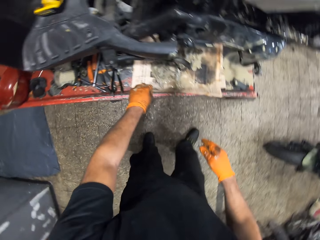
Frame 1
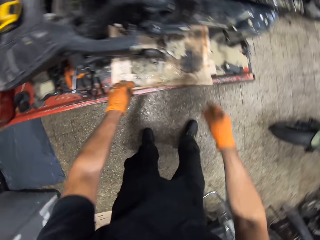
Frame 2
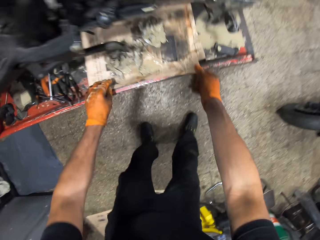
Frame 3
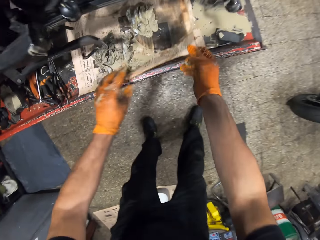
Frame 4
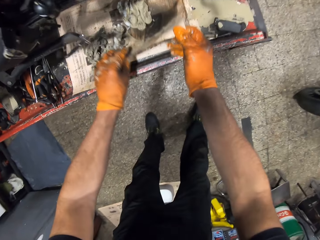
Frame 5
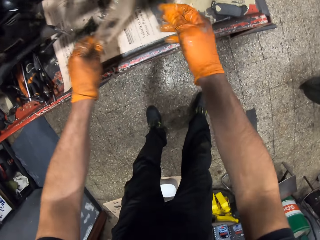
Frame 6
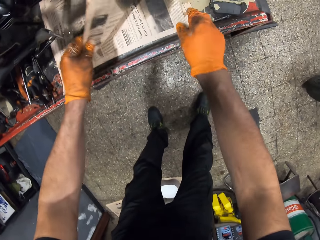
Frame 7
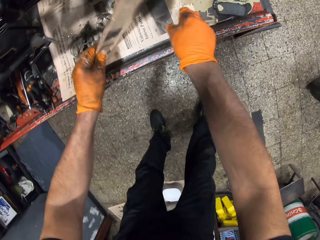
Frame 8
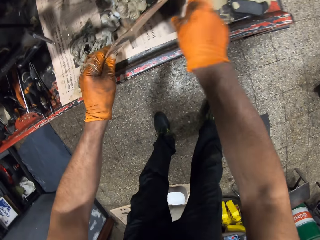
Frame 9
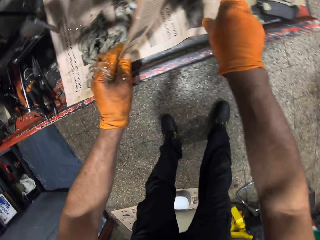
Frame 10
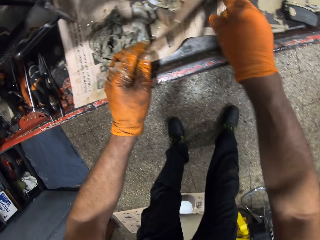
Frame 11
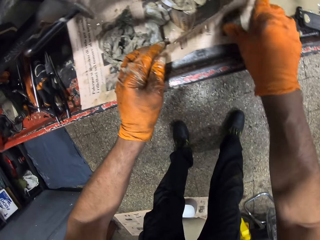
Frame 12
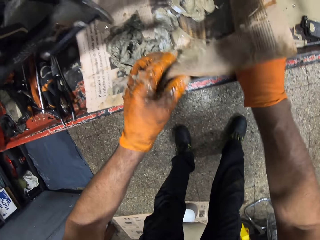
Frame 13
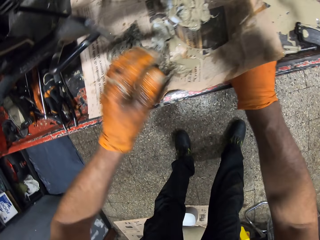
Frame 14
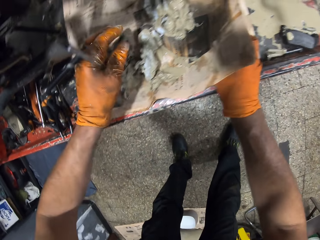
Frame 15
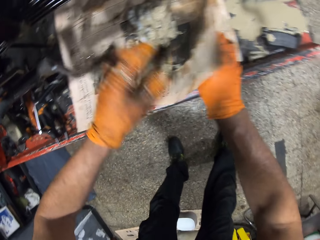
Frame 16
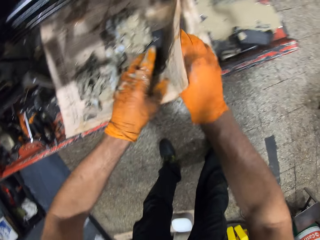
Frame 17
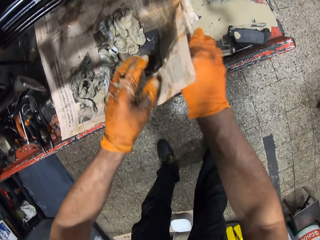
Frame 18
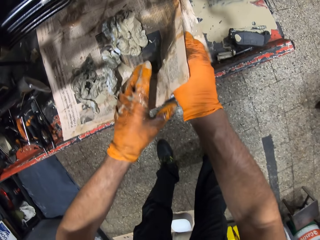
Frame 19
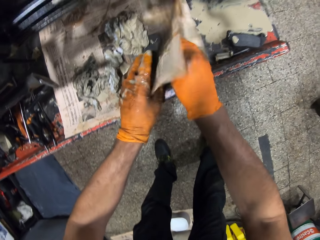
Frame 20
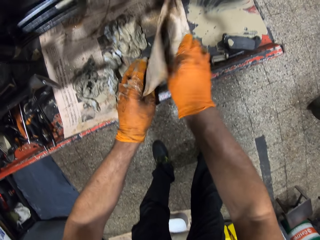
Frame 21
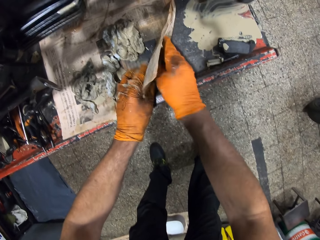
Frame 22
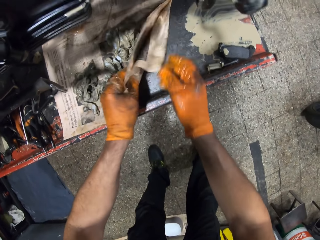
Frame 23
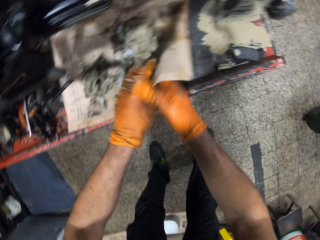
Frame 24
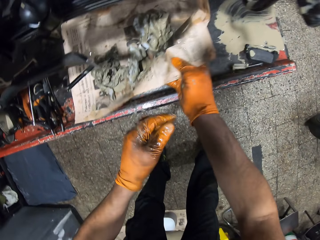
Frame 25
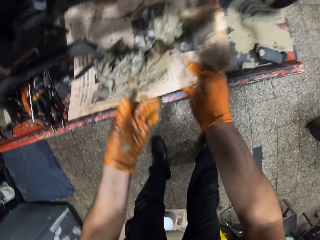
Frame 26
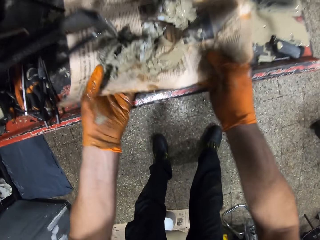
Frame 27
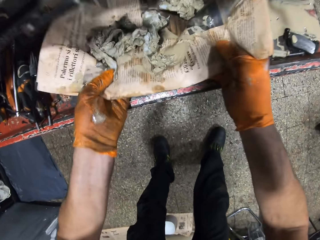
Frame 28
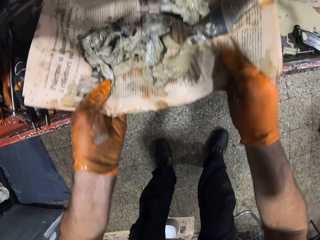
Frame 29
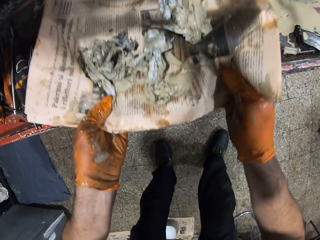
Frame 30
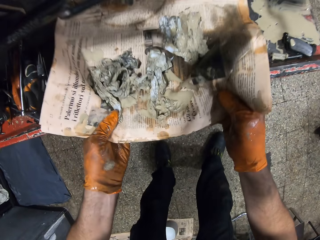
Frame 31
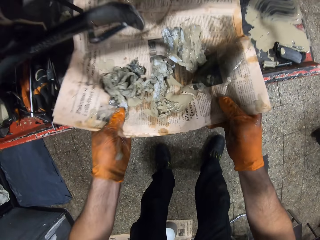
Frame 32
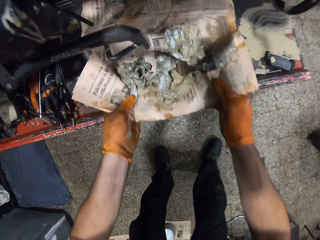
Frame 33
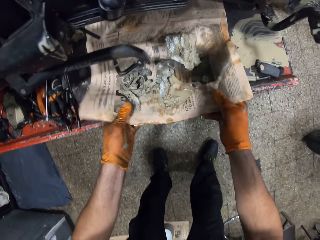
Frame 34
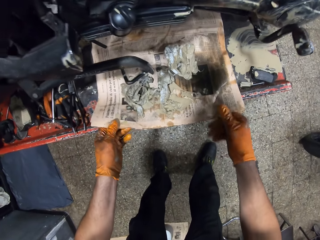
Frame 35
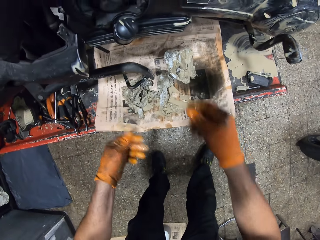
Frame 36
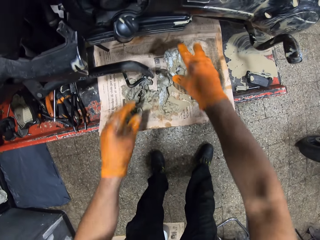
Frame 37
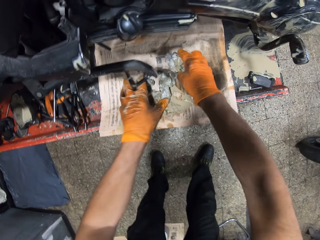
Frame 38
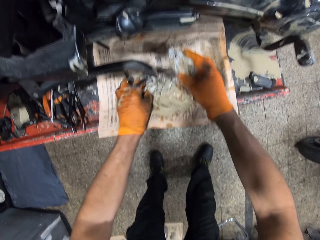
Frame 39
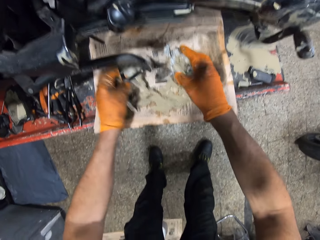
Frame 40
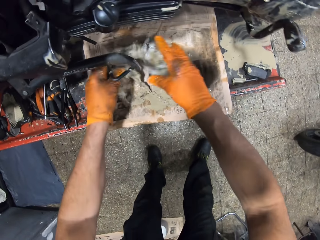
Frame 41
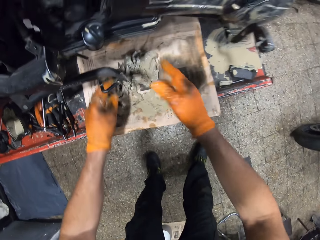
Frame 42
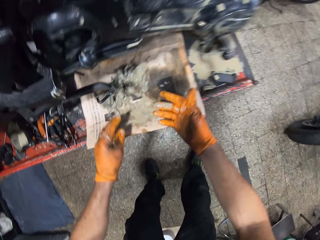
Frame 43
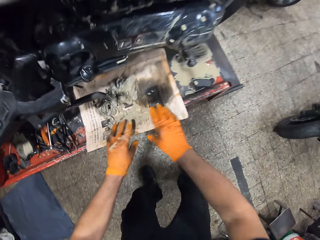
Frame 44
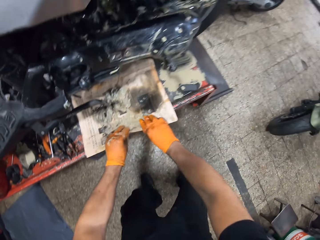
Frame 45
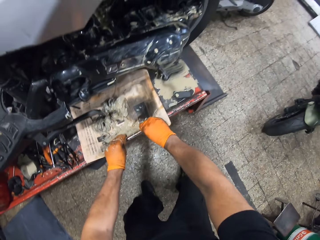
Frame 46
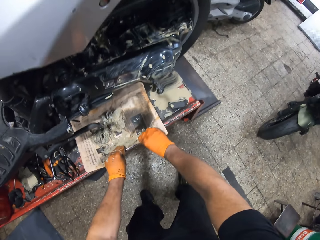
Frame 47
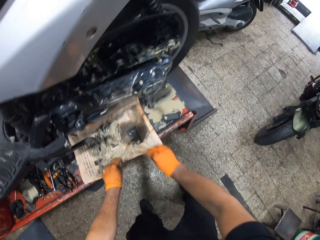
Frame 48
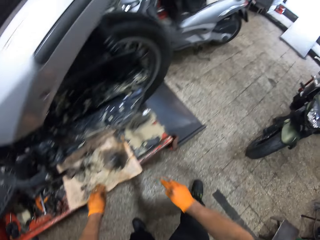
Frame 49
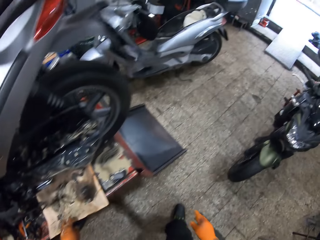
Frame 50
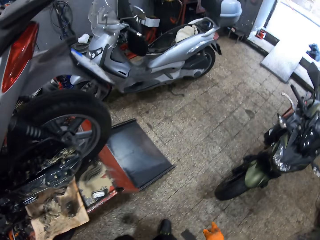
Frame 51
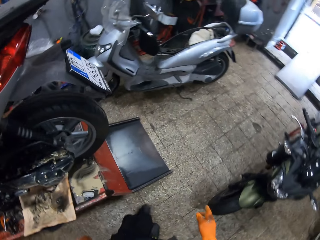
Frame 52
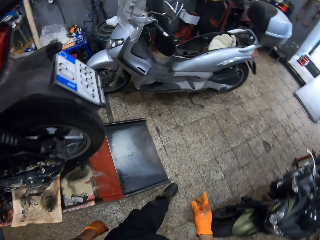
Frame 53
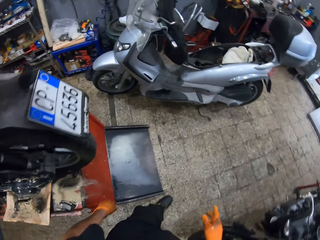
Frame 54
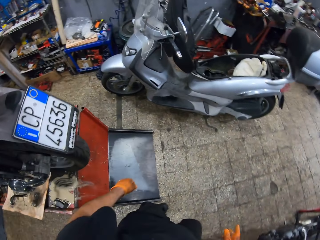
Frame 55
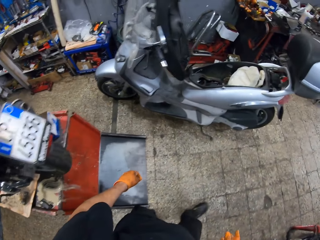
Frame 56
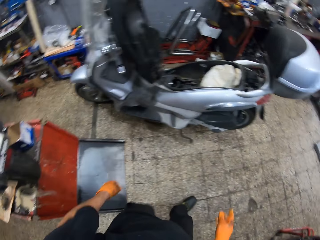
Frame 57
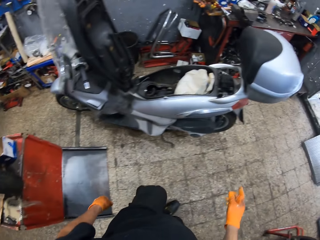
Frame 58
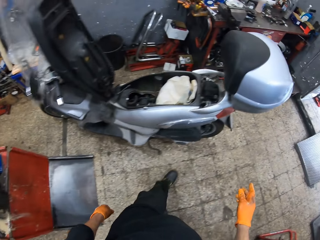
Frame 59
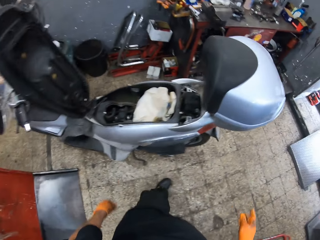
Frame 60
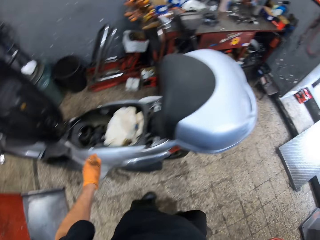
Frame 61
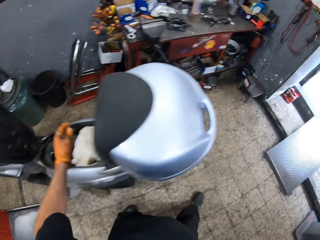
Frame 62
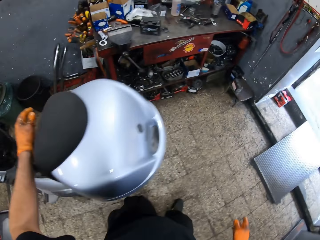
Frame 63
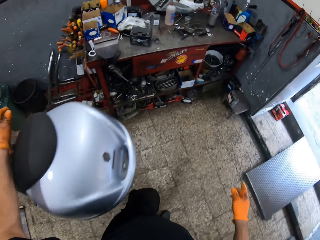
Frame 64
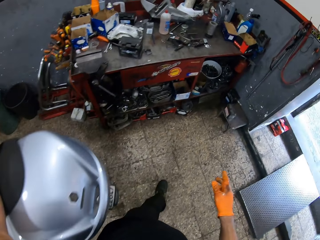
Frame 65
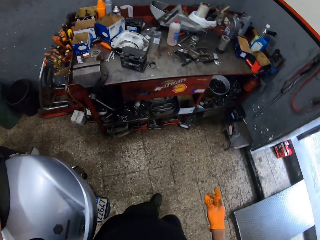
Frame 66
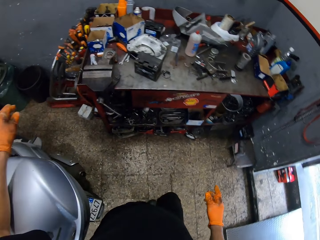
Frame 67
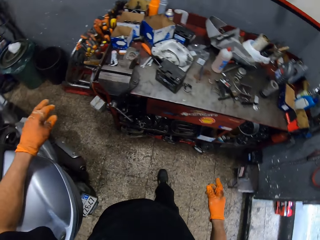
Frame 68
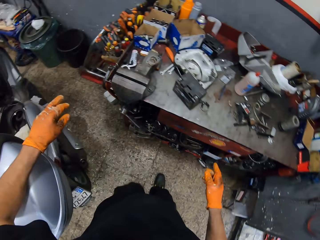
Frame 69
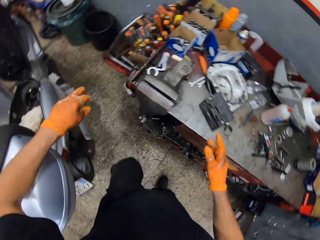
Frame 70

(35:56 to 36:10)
The camera wearer touches the newspaper on the workshop lift table with his gloved hands. He takes the newspaper. He moves the tissue papers. He wipes his hands on the newspaper. He removes both gloved hands from the newspaper on the workshop lift table. He walks towards a box on the ground.

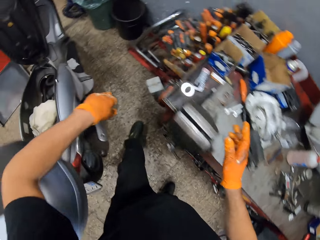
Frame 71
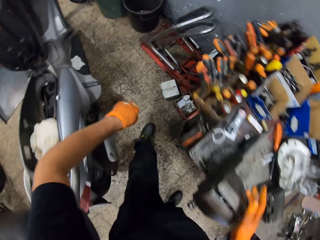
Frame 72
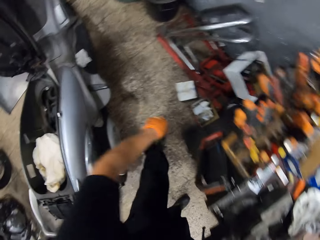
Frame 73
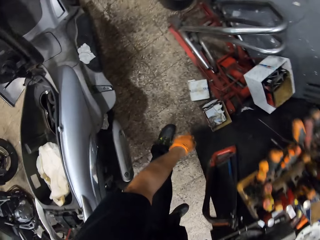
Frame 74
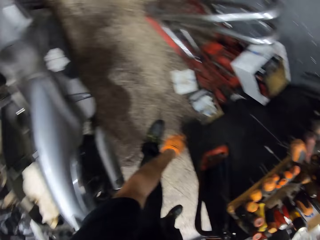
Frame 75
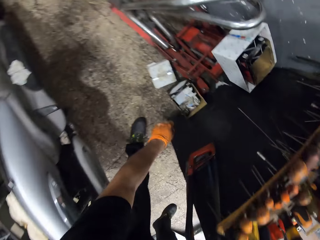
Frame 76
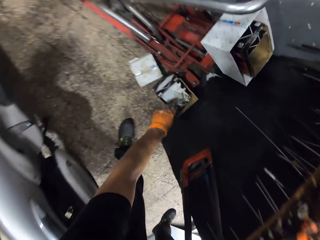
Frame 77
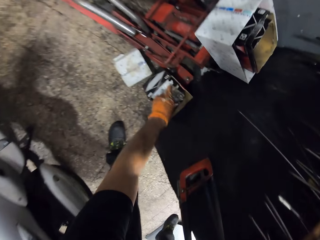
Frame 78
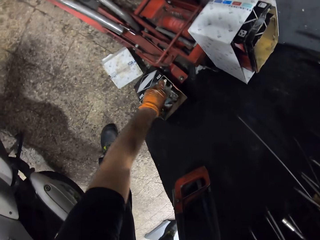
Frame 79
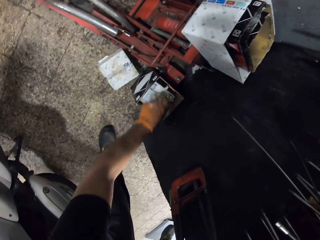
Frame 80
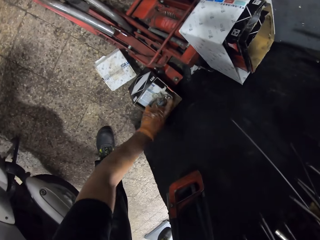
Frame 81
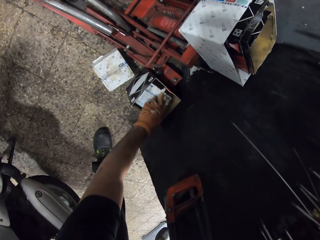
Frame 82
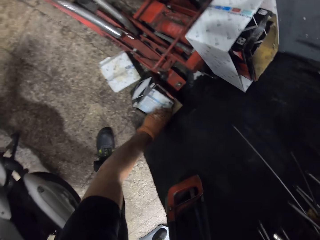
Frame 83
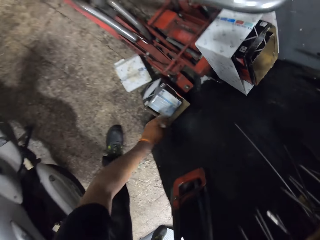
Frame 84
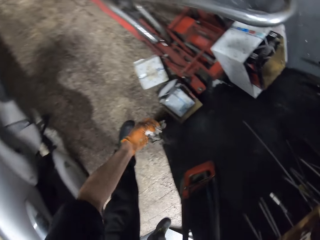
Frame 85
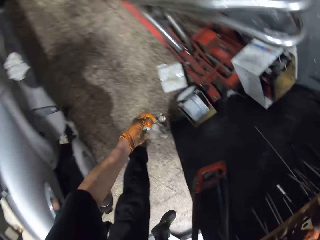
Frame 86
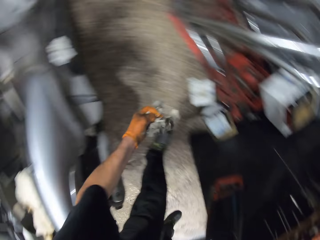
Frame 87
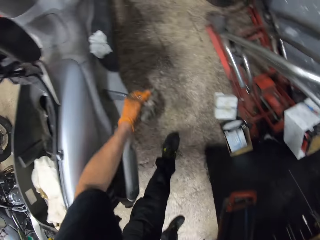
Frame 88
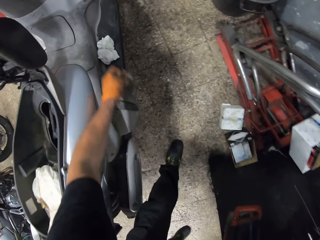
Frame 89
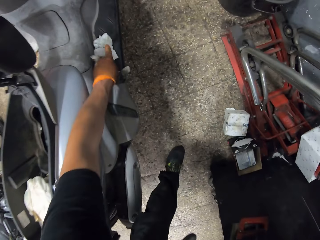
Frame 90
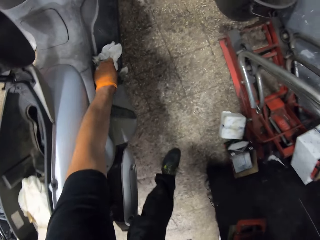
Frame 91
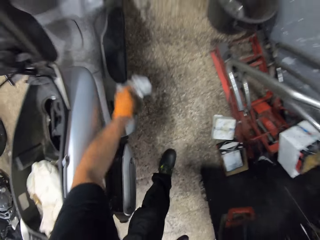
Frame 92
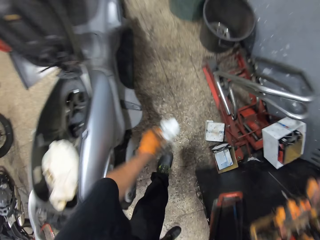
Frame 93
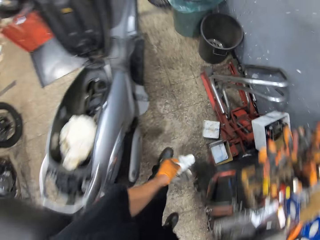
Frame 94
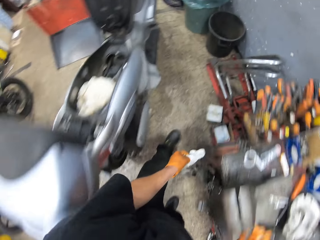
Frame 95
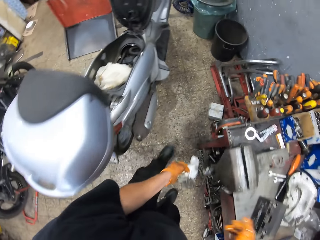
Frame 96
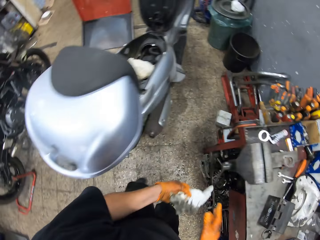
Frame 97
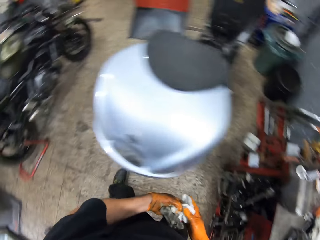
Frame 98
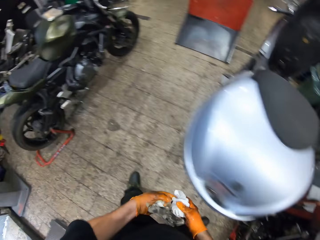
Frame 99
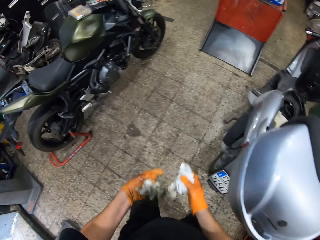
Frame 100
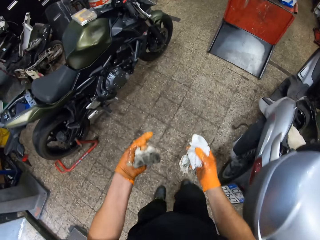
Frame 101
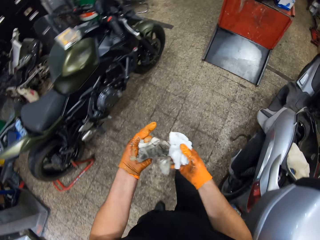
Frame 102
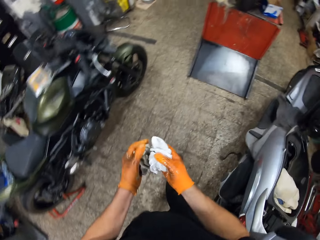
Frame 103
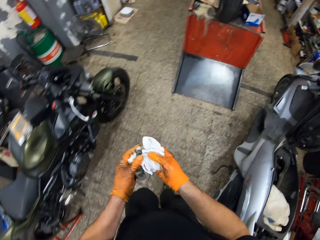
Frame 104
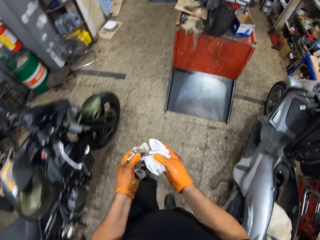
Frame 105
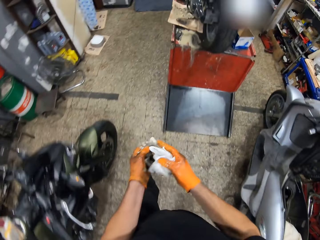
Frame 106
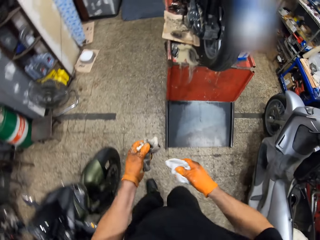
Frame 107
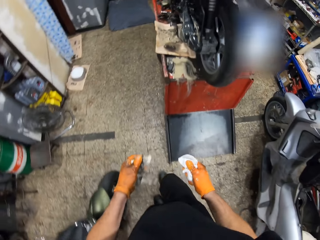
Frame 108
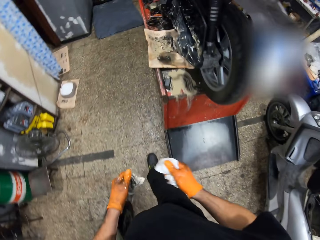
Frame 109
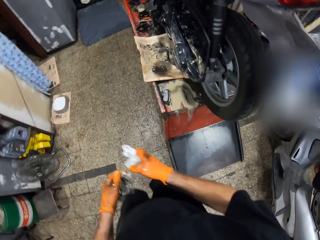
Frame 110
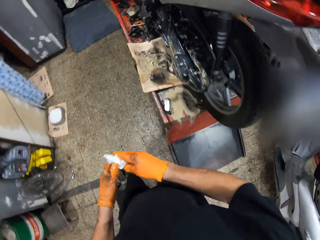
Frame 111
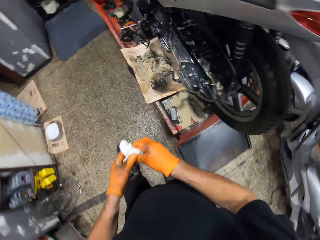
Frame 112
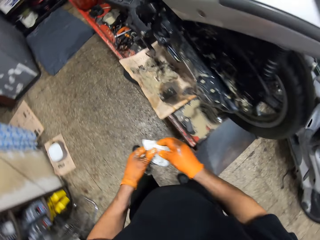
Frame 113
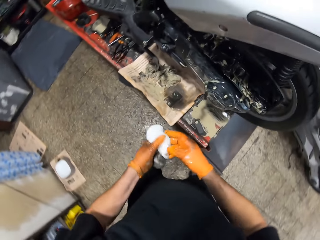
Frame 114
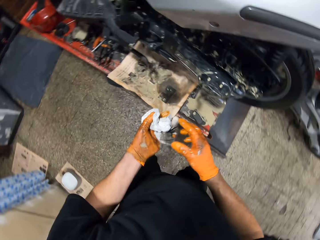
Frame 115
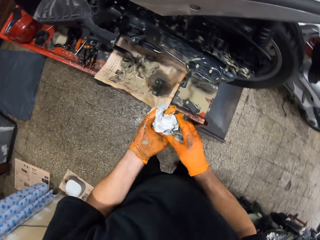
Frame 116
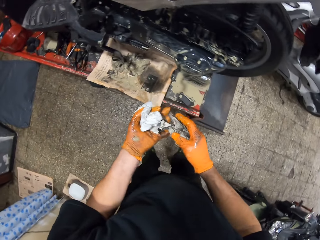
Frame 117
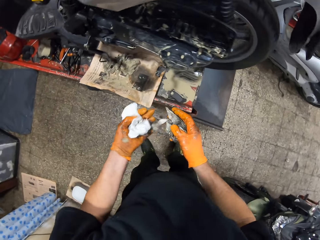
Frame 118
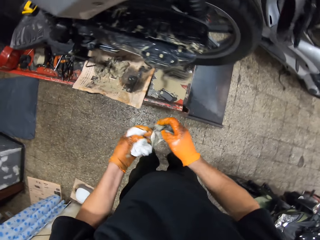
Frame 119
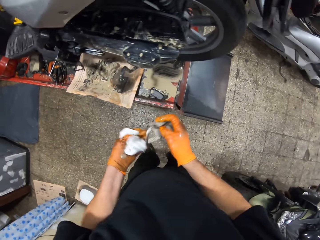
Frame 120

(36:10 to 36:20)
The camera wearer picks a cloth from inside a box on the ground with his gloved left hand. He picks a cloth from a scooter with his gloved left hand. He walks around.
